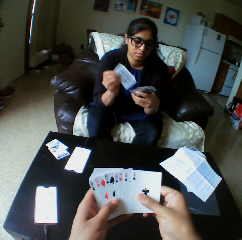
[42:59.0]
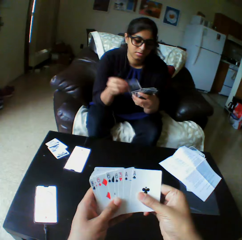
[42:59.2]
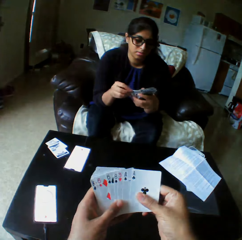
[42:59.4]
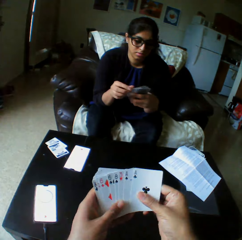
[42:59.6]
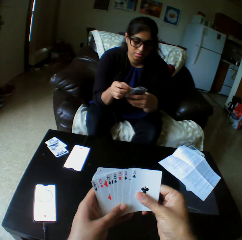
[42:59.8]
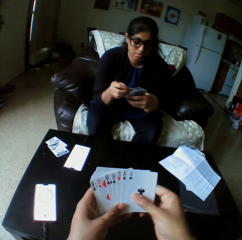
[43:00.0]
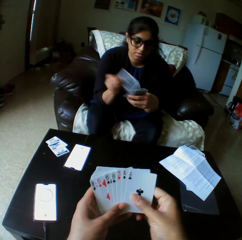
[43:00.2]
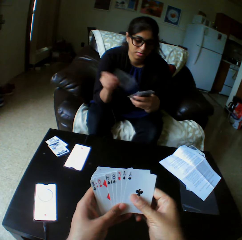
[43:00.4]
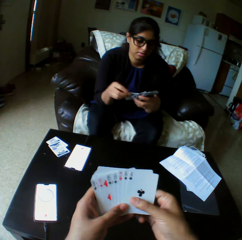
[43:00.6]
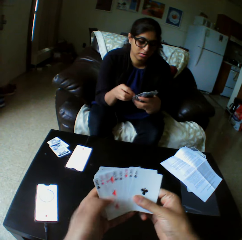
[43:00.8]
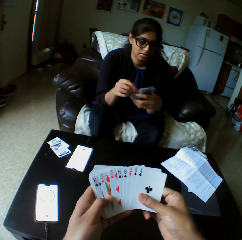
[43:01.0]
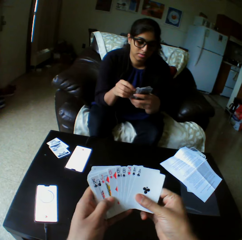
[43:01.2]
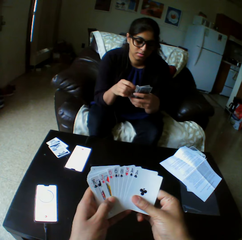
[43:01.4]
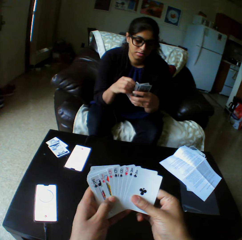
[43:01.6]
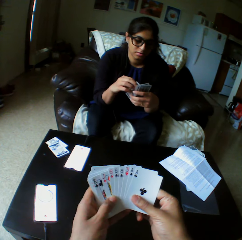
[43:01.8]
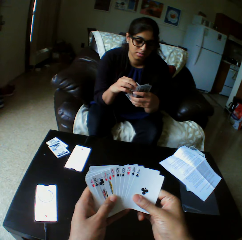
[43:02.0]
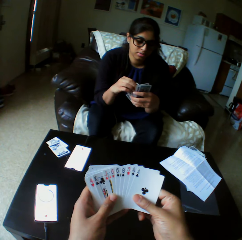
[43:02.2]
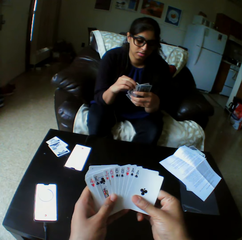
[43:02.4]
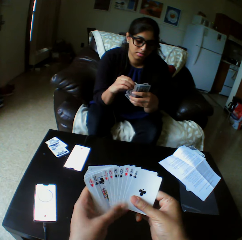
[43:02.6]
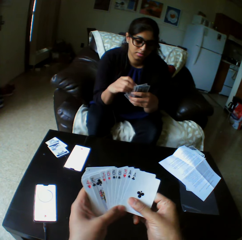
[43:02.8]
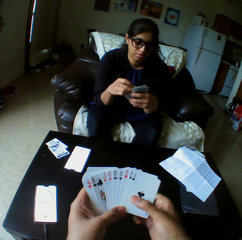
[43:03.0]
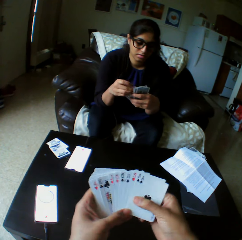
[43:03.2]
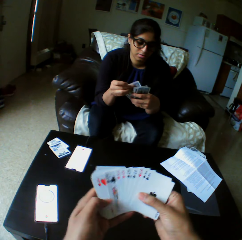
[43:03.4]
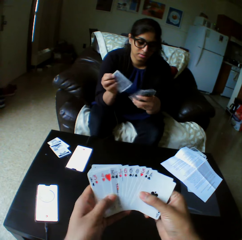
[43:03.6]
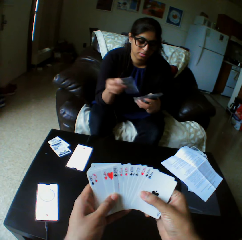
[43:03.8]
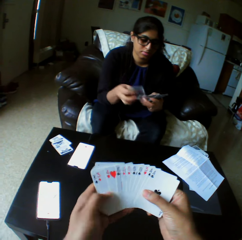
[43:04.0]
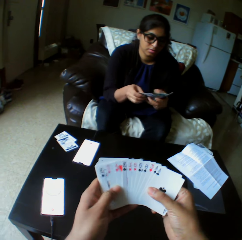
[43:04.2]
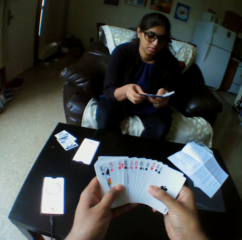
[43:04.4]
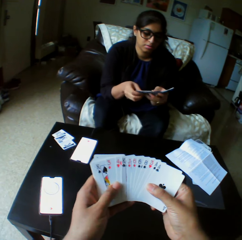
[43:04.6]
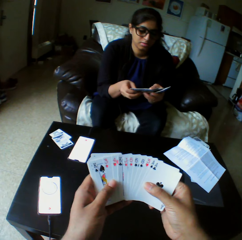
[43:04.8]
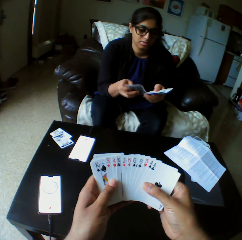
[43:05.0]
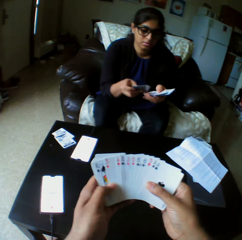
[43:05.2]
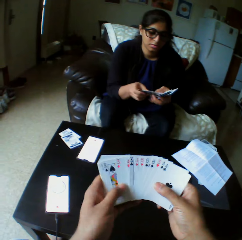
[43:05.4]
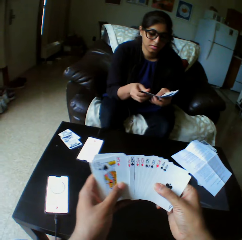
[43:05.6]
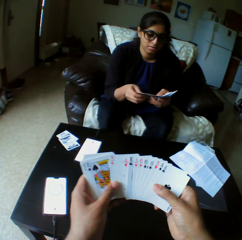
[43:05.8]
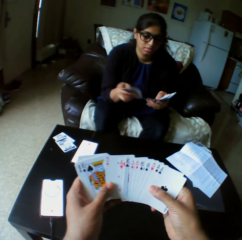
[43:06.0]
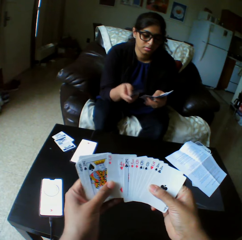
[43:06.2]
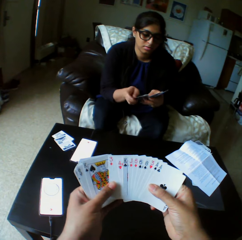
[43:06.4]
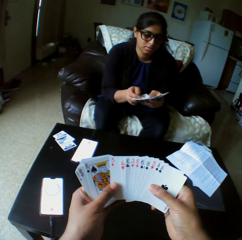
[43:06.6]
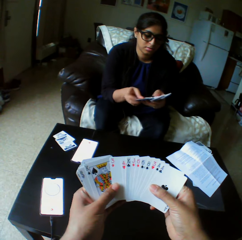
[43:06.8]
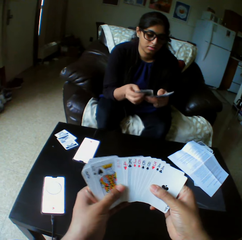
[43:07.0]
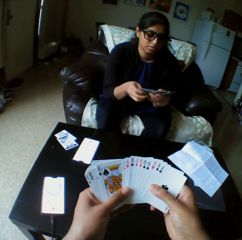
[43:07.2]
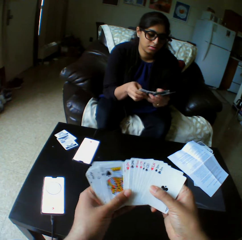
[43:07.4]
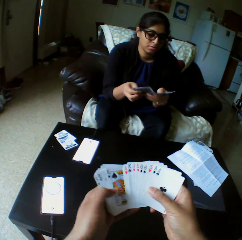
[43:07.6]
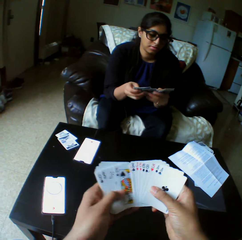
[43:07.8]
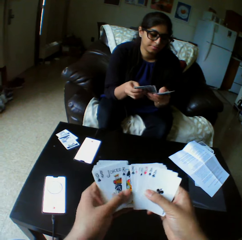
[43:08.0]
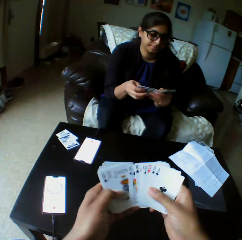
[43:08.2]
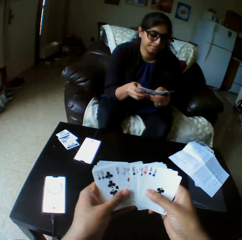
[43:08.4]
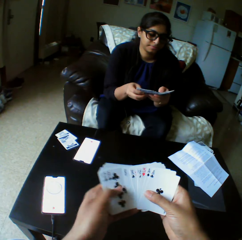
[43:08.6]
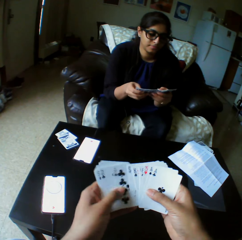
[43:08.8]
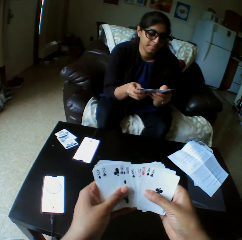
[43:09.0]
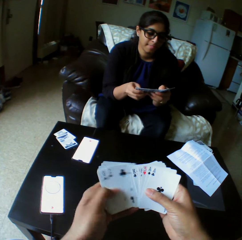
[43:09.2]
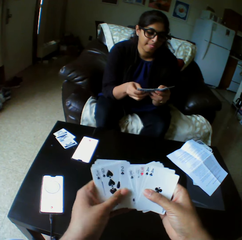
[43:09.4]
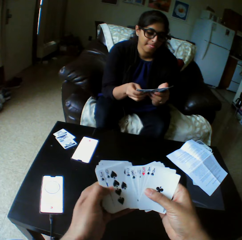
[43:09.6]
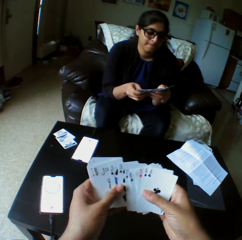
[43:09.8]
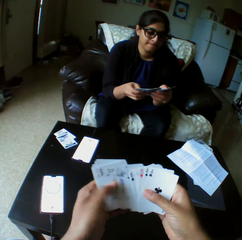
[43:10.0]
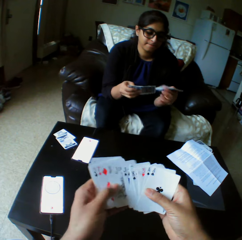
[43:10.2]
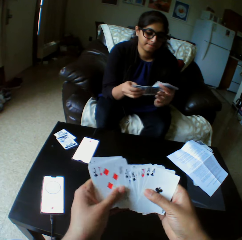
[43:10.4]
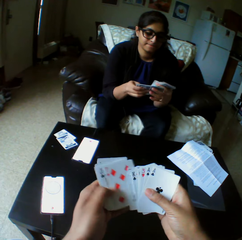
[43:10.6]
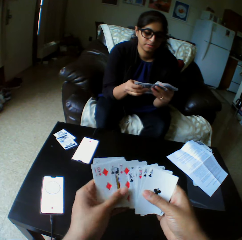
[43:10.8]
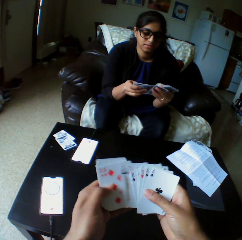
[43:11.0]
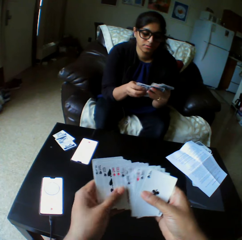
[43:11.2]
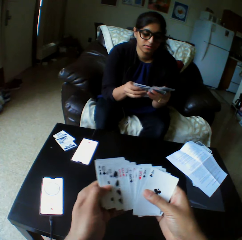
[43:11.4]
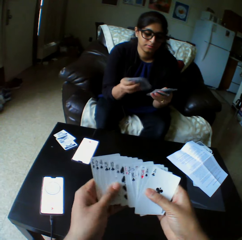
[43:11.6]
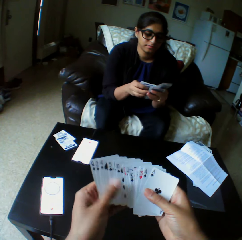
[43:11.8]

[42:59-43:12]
The camera wearer spreads the cards in hand.

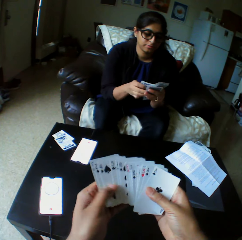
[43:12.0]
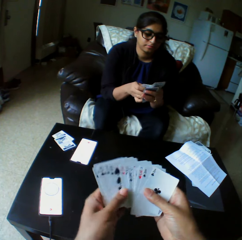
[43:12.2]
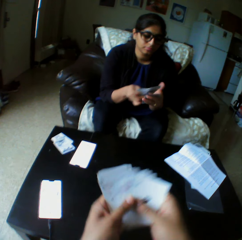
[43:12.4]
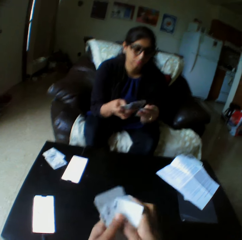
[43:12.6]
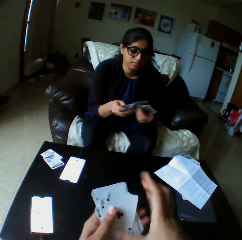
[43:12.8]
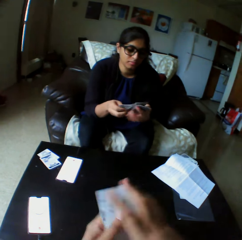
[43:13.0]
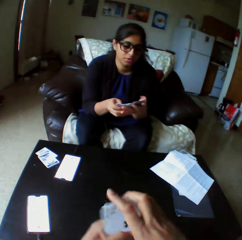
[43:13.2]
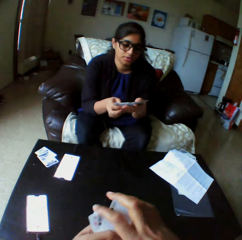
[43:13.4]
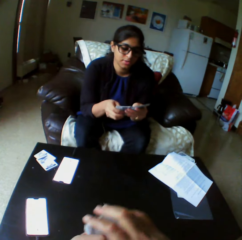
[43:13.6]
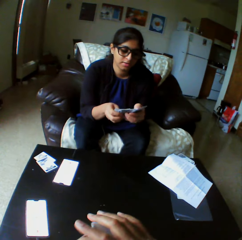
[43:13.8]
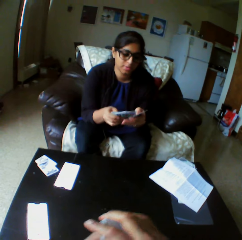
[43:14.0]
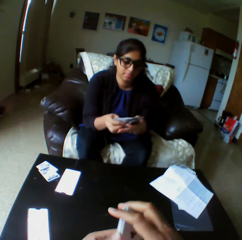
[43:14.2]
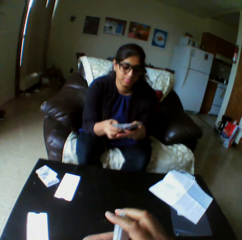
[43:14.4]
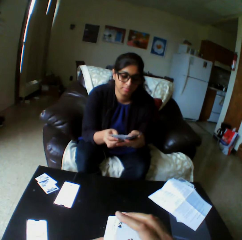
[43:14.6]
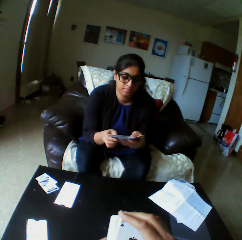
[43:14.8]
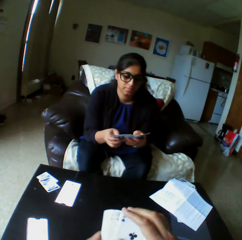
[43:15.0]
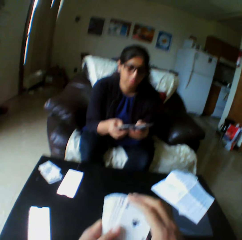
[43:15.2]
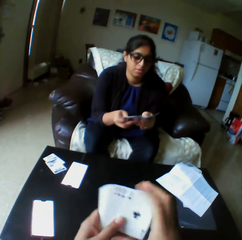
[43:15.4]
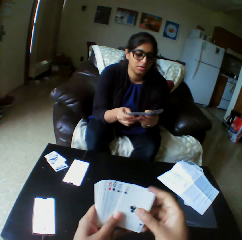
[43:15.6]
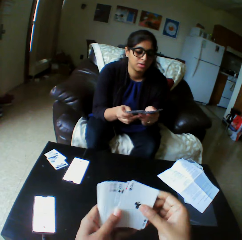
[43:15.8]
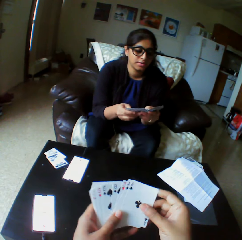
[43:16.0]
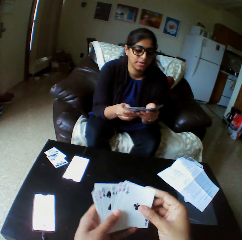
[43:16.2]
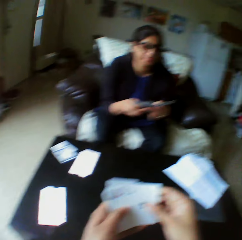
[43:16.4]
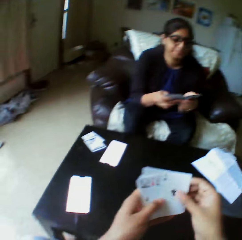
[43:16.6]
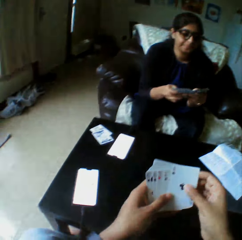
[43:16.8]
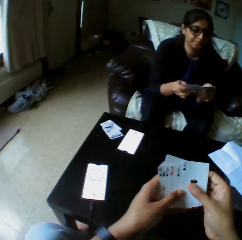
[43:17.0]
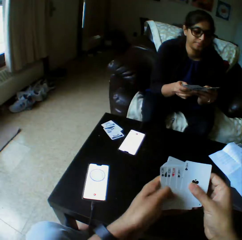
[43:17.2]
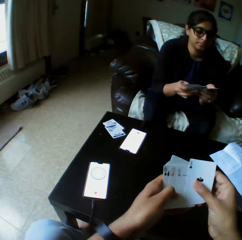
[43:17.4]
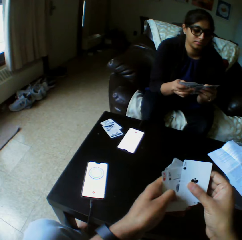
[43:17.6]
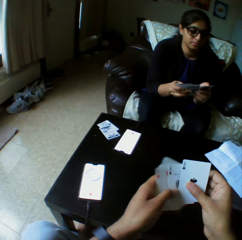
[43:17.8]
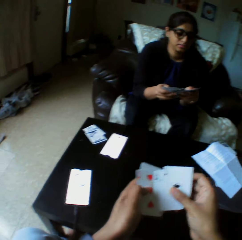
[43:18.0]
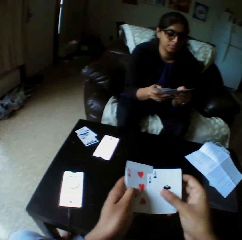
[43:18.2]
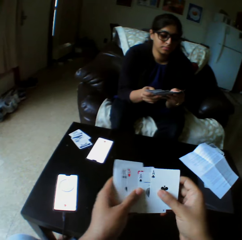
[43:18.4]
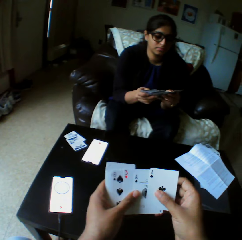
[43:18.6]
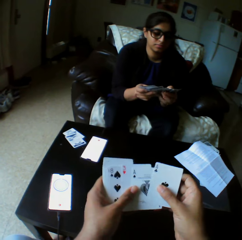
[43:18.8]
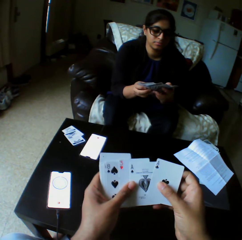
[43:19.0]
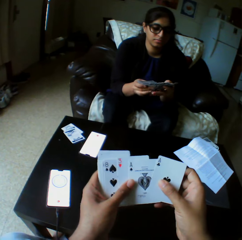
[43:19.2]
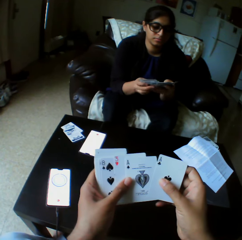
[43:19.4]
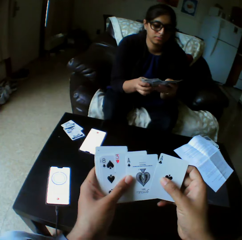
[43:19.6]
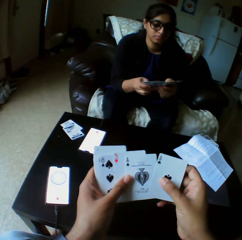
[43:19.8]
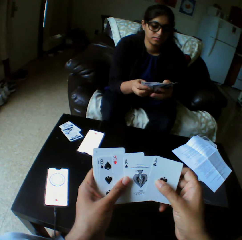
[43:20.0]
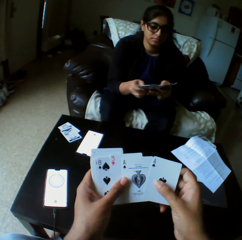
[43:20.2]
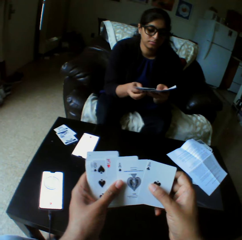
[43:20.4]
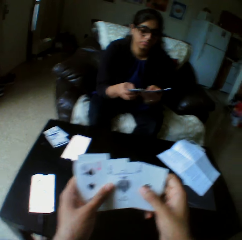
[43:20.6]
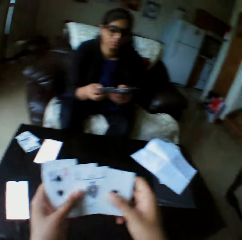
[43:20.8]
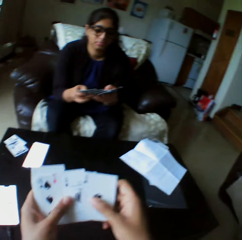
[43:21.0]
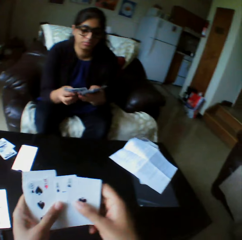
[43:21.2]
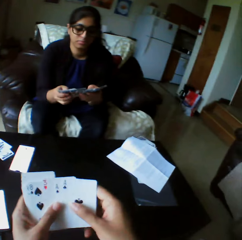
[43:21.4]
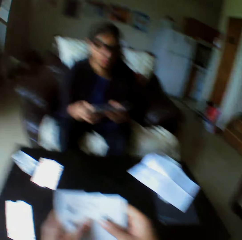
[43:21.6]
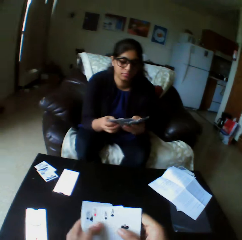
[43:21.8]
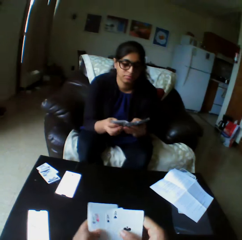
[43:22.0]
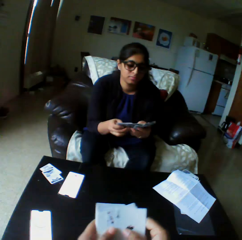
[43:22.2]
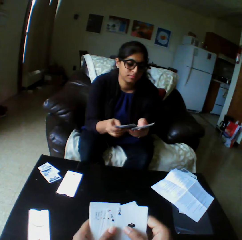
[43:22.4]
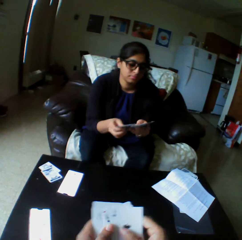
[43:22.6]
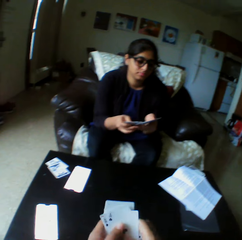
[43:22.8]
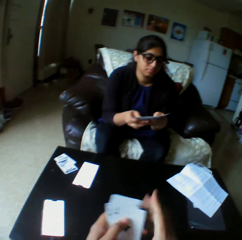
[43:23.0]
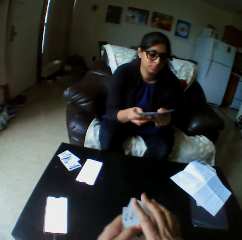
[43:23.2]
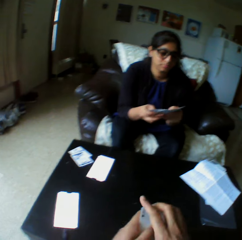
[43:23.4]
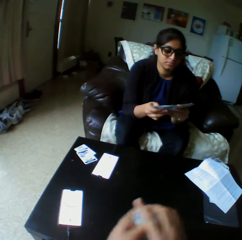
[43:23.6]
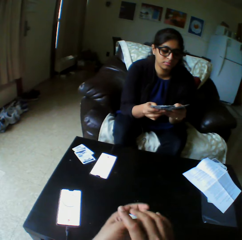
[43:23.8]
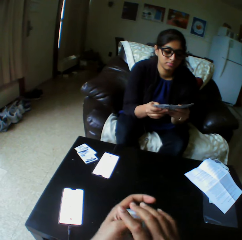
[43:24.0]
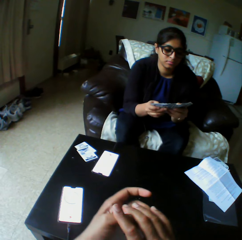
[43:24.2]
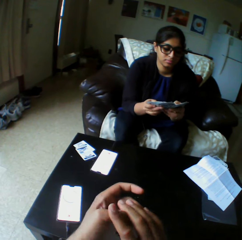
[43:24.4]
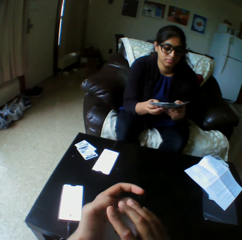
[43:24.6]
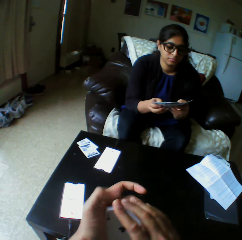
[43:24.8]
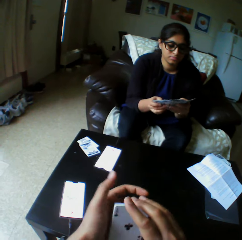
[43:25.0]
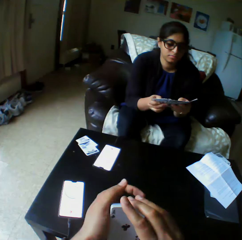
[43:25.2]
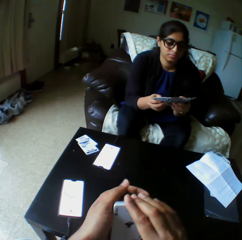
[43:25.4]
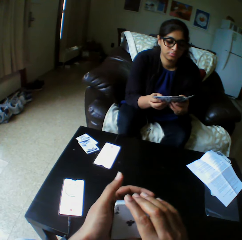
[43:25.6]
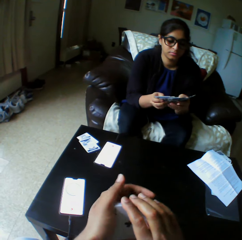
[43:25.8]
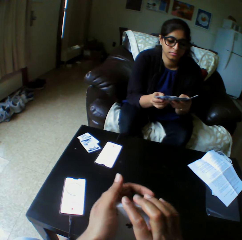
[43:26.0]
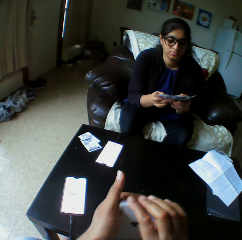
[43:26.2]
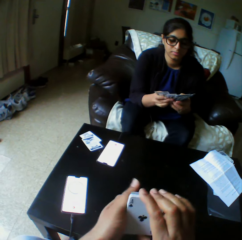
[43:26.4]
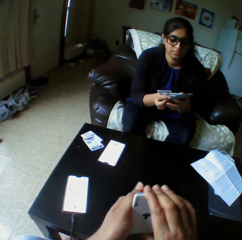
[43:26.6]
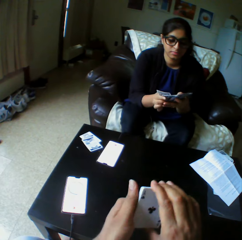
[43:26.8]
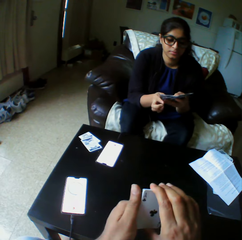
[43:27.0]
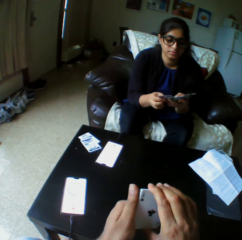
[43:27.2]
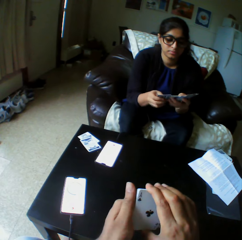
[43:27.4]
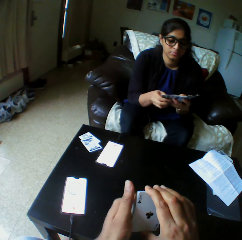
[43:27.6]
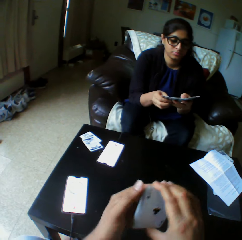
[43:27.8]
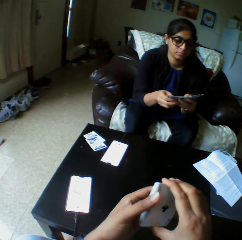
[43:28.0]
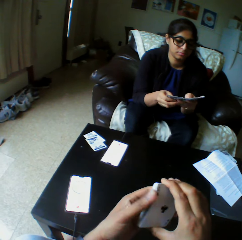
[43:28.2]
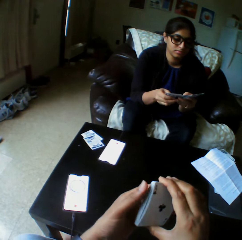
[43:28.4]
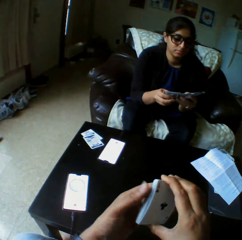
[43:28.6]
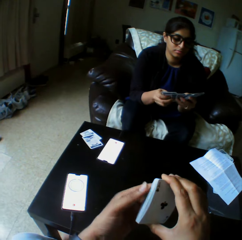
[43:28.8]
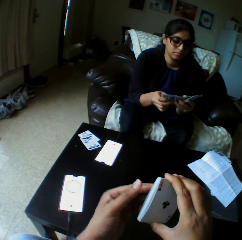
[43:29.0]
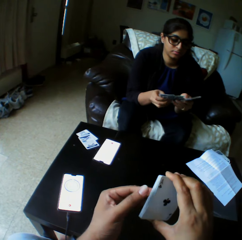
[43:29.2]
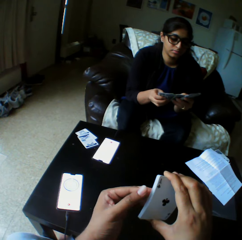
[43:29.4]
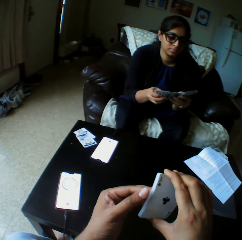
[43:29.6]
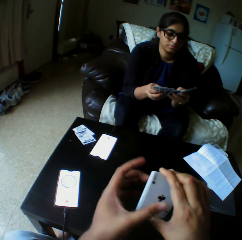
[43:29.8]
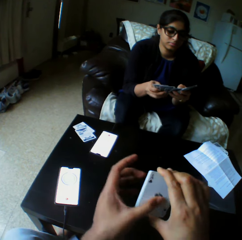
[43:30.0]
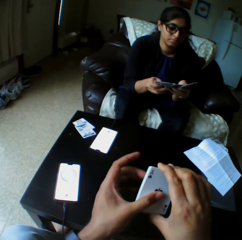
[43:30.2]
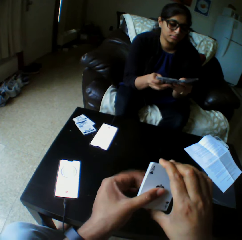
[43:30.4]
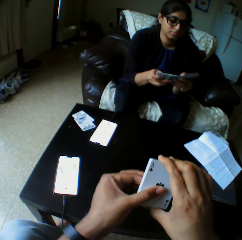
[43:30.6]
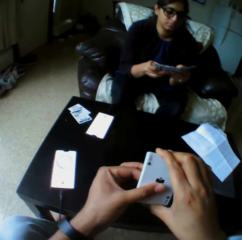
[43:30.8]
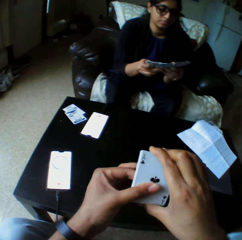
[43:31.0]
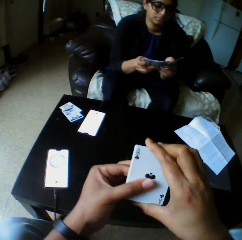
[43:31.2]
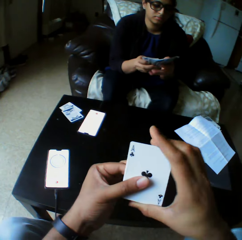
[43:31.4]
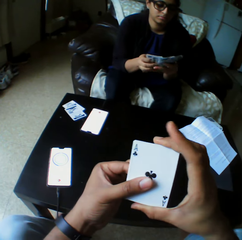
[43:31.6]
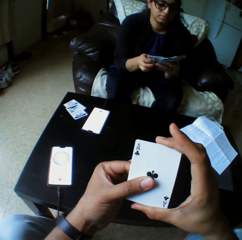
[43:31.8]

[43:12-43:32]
The camera wearer gathers the cards in hand. They spread the cards in hand. They gather the cards in hand.
